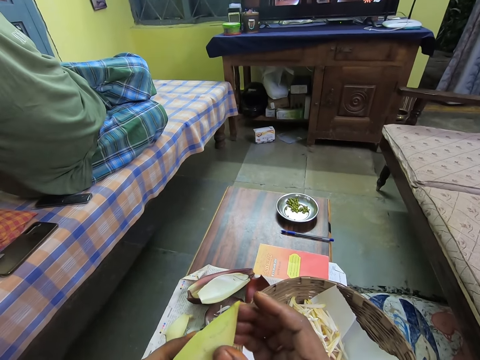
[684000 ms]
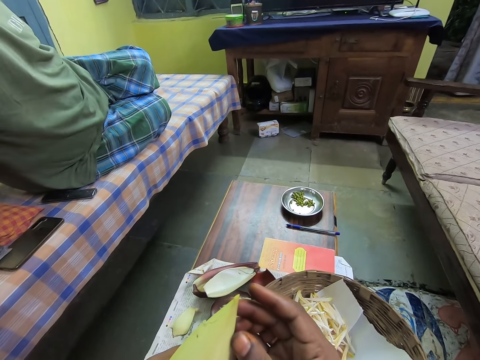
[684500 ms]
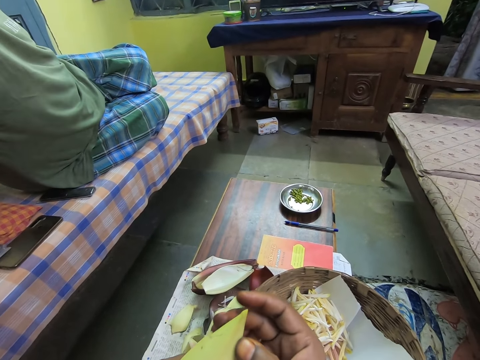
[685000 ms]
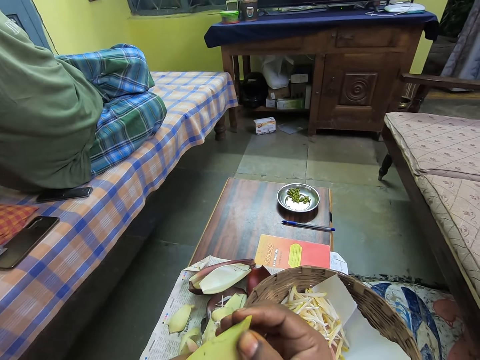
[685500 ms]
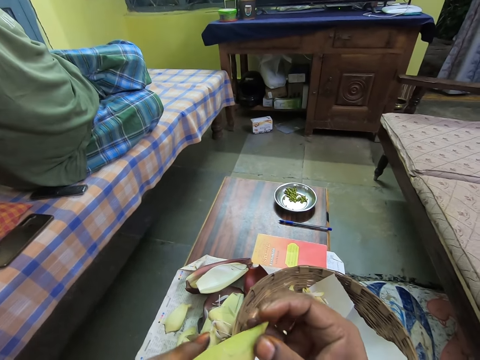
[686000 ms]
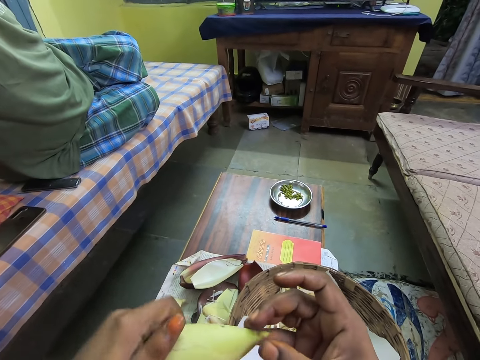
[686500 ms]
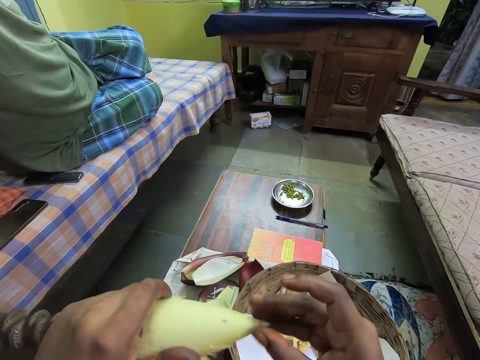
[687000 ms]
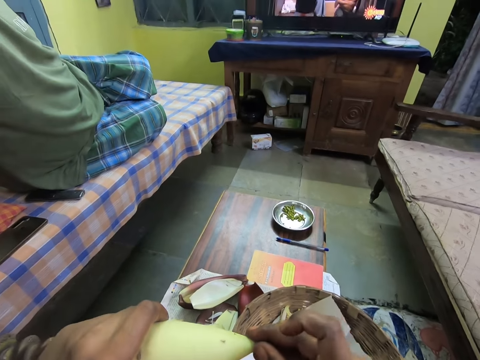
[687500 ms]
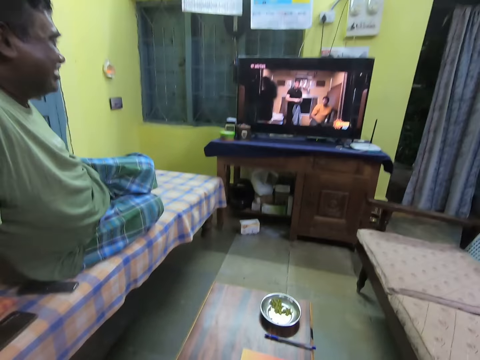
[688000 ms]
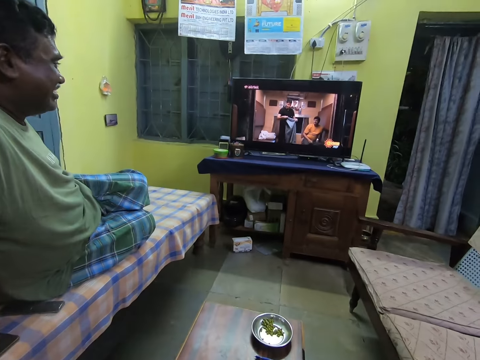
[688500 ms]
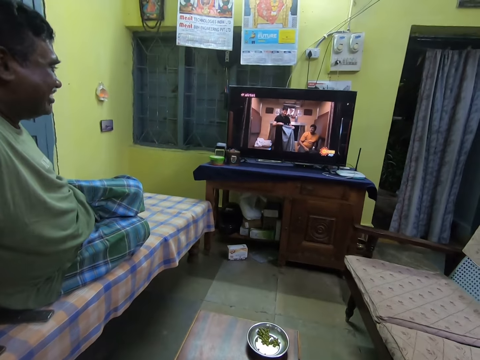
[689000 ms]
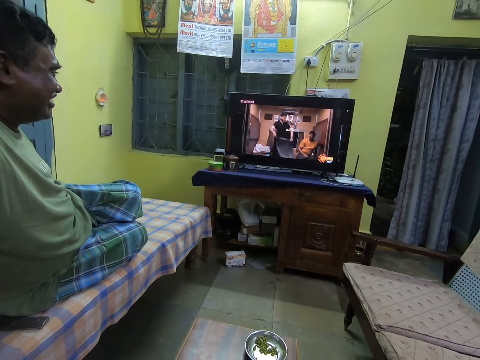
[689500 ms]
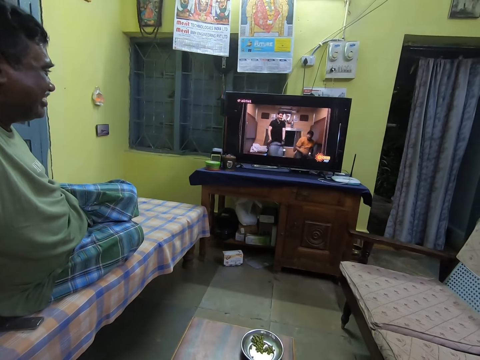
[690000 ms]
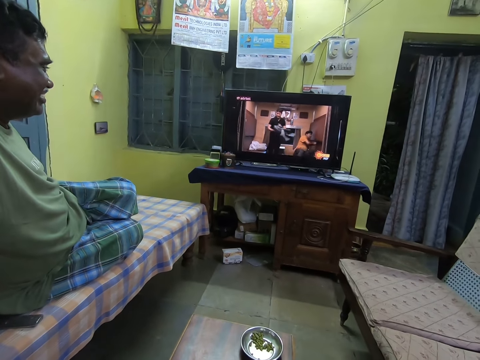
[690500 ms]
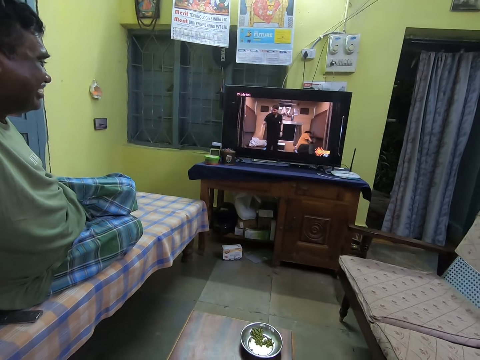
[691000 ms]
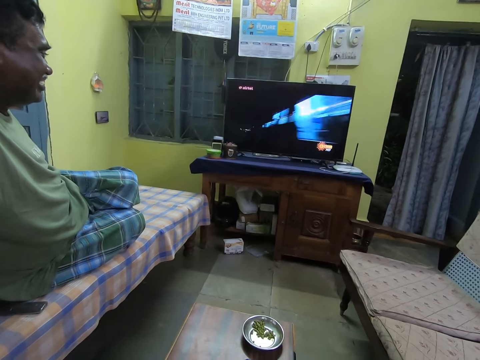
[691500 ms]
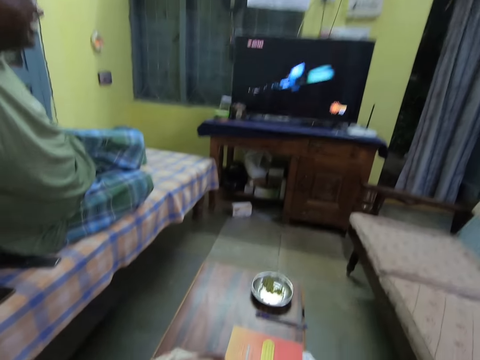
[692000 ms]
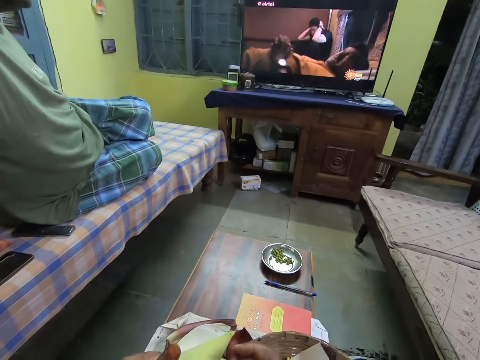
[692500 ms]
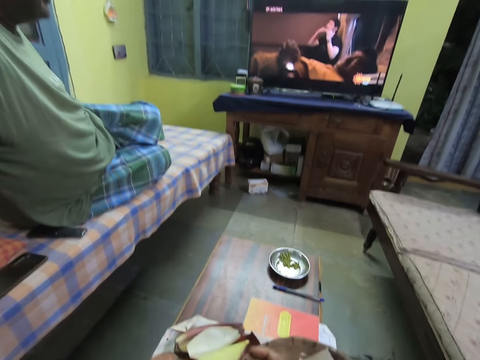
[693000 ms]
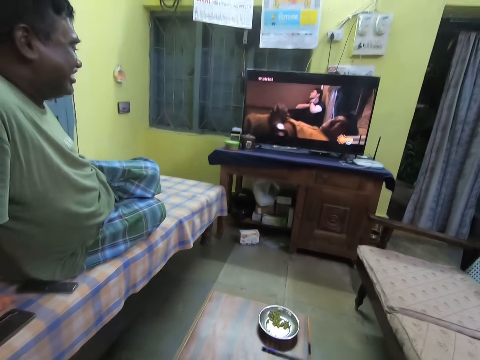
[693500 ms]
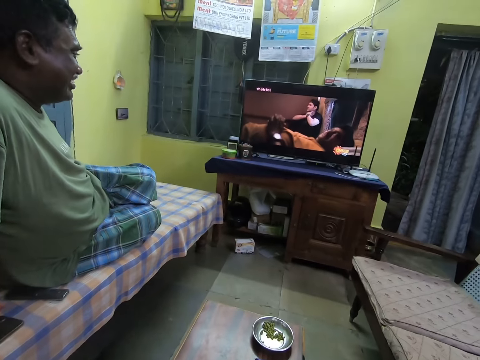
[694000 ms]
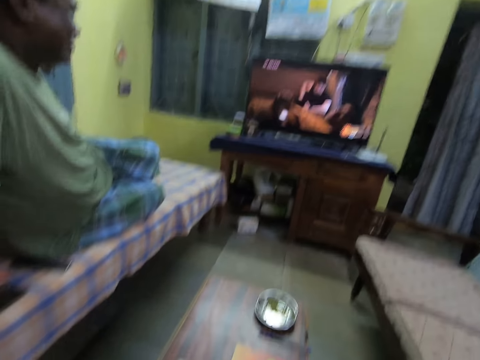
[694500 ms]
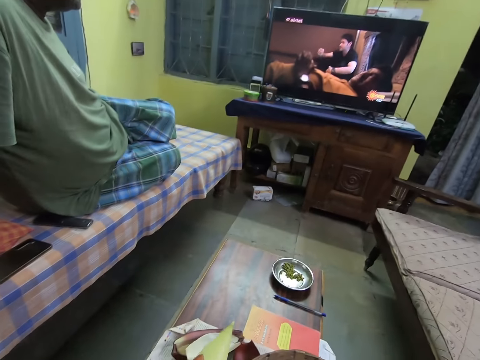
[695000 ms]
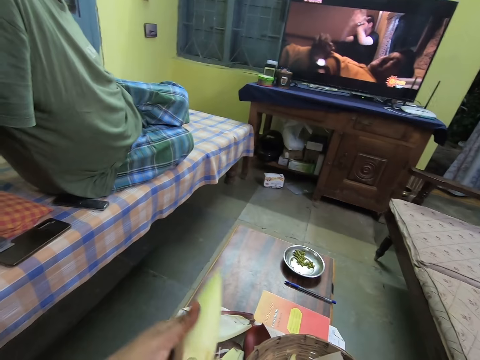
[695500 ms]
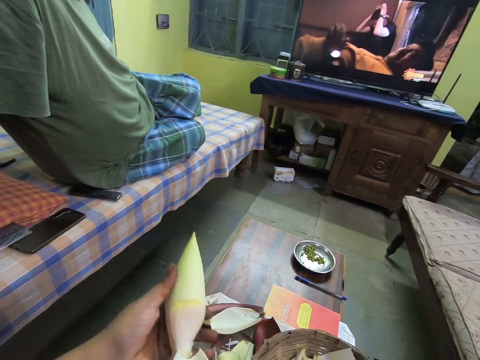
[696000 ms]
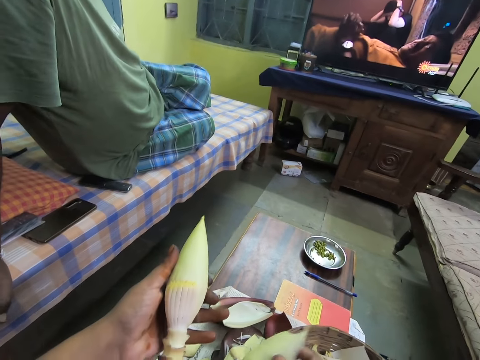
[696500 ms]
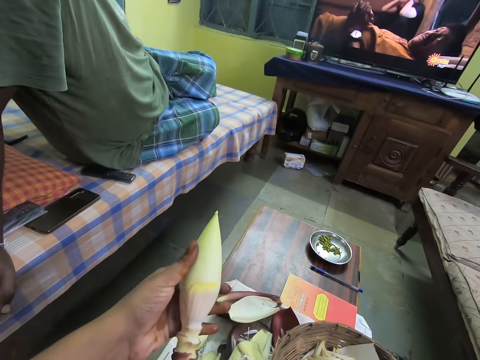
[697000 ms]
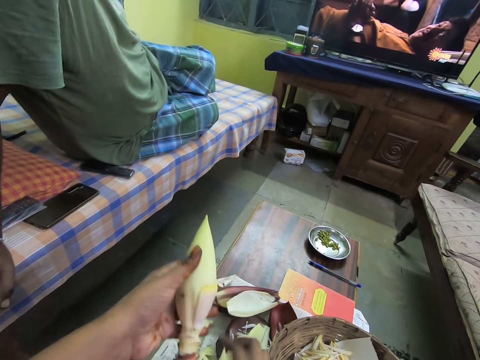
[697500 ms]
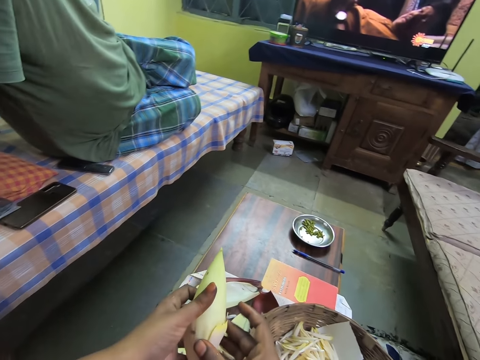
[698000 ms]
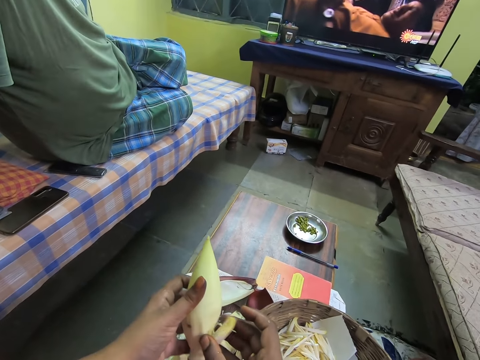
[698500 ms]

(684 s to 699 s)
The camera wearer looks at the banana bud. She processes the larger food crop with both hands. She removes a banana bud. She drops a piece of the food crop on the table with her right hand.

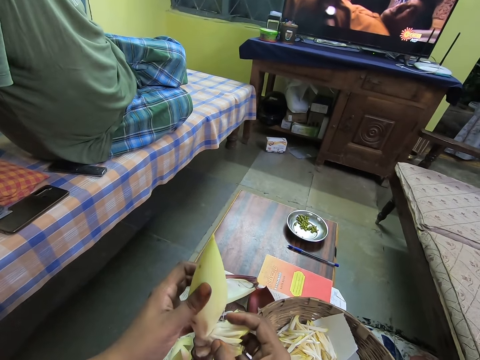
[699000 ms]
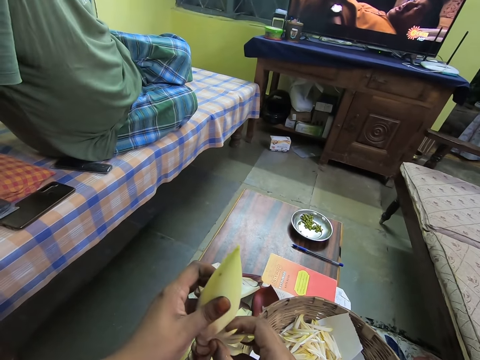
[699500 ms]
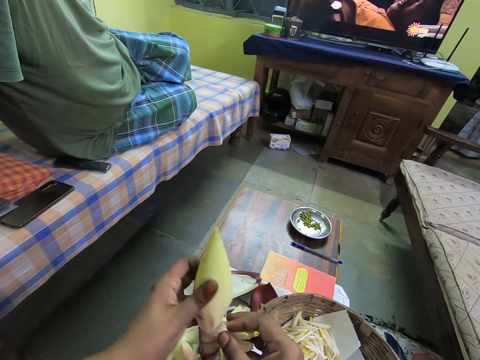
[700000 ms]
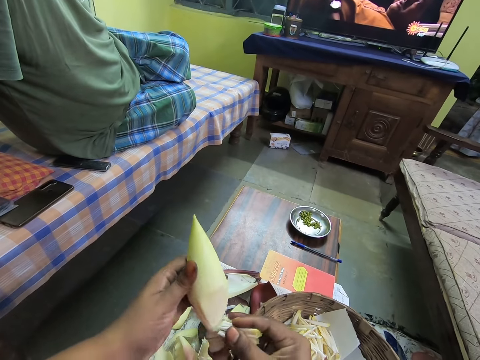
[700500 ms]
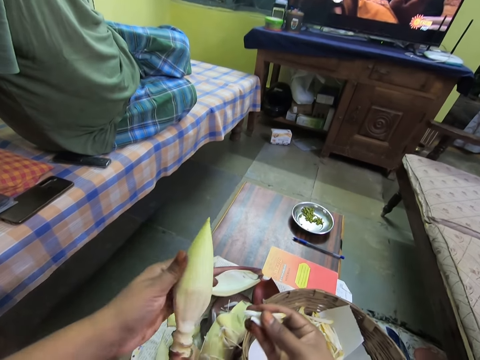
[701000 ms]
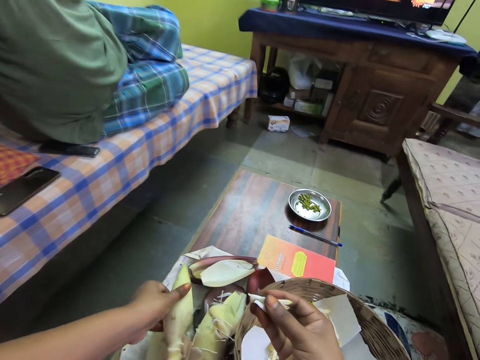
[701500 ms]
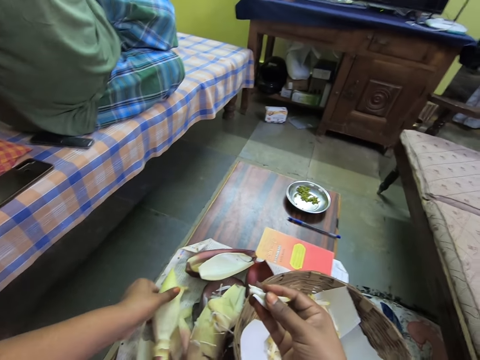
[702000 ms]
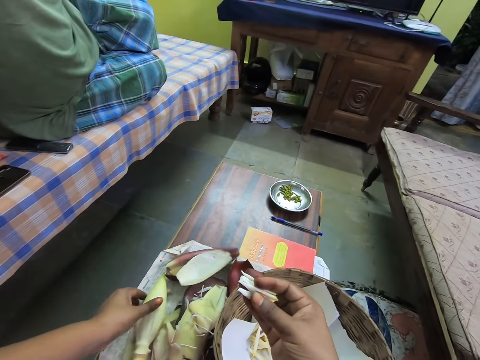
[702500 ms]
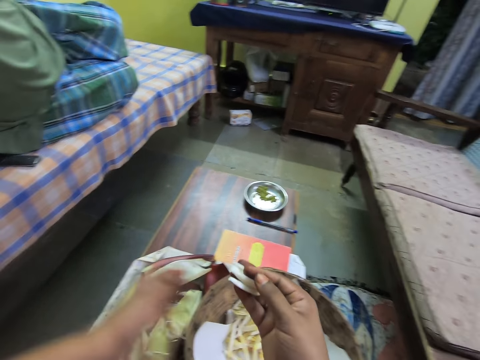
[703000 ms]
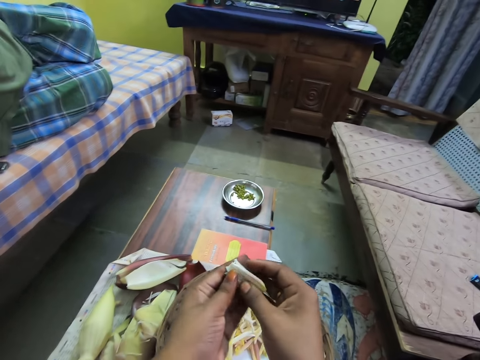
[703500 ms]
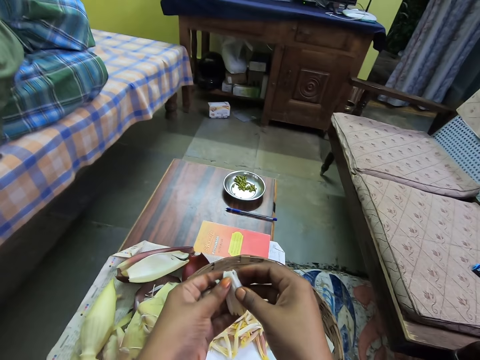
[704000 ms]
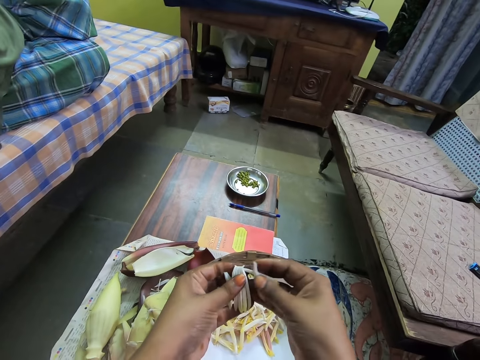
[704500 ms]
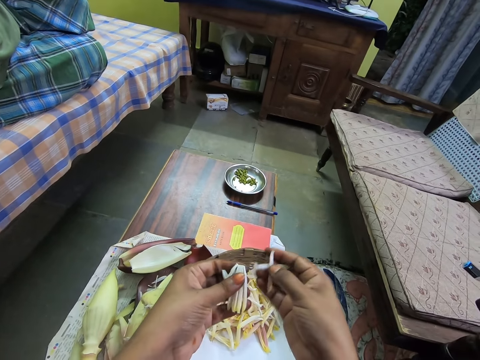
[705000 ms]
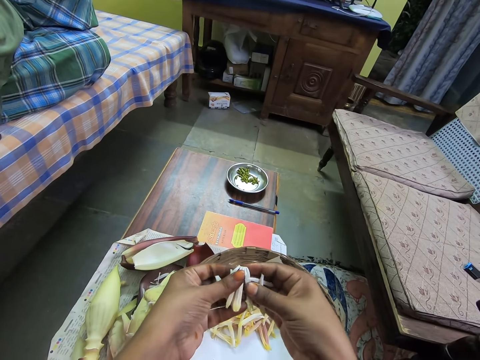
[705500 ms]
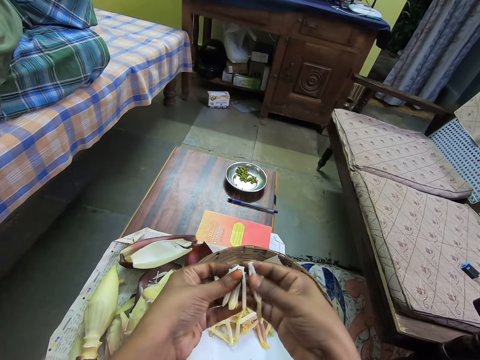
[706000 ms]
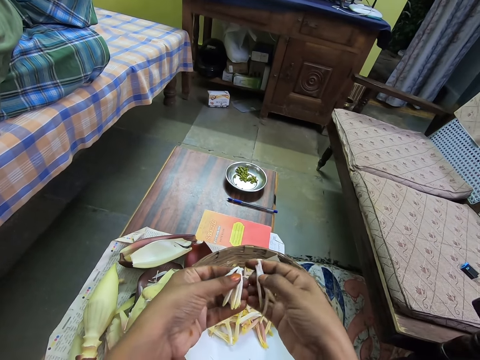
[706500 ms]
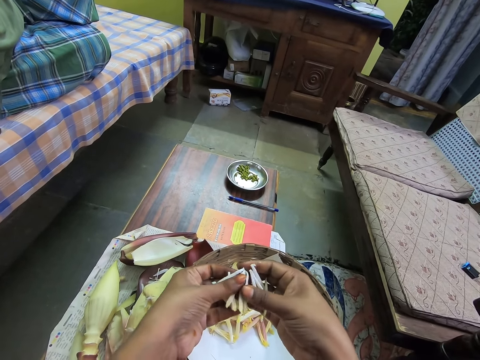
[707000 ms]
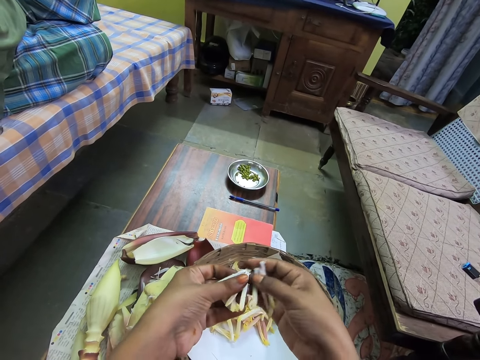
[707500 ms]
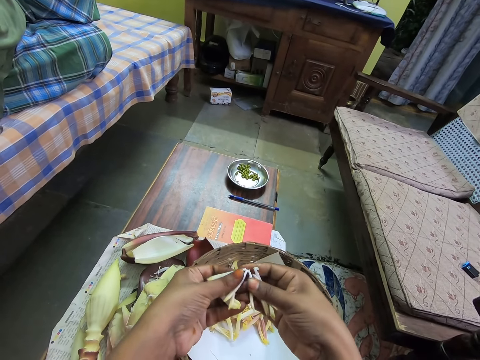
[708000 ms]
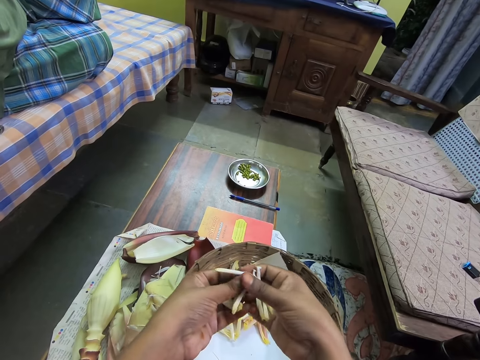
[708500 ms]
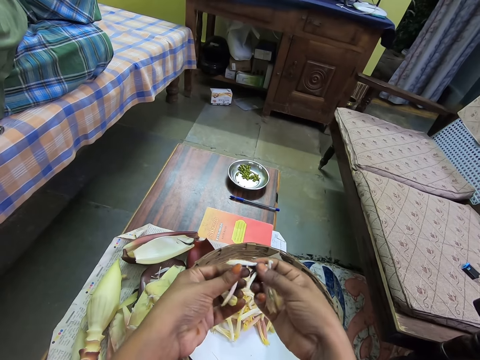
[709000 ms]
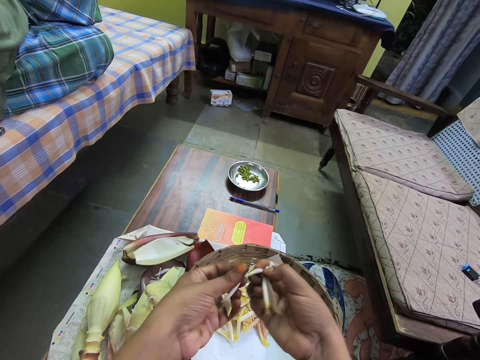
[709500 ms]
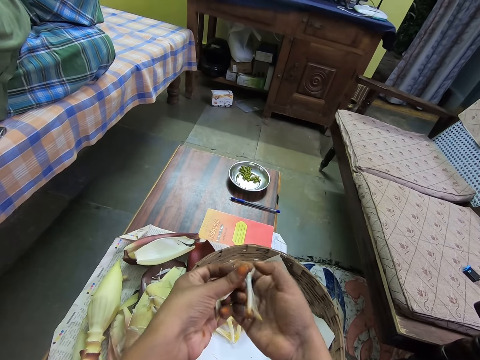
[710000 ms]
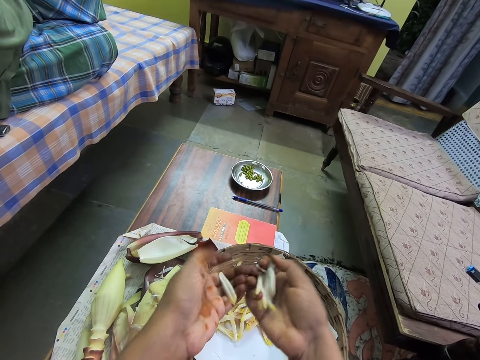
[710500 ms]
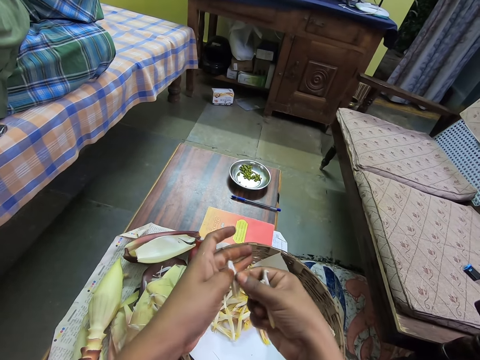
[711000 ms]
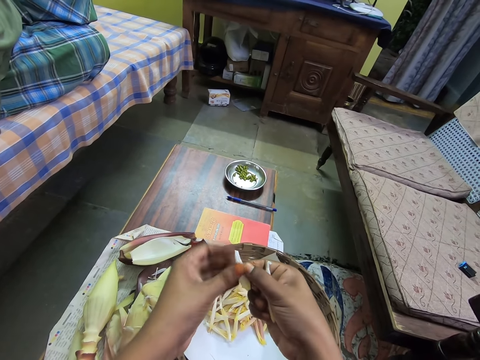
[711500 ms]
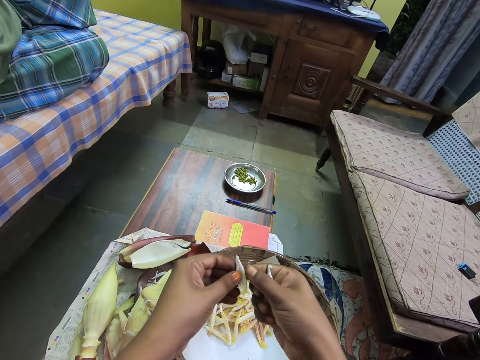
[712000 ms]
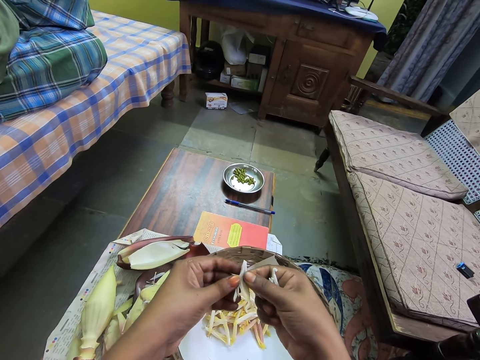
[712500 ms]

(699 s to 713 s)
The camera wearer removes the banana flower buds. She drops the larger food crop on the table with her left hand. She holds the food crop in her right hand with both hands. She separates the banana flower buds. She processes the food crop with both hands.
